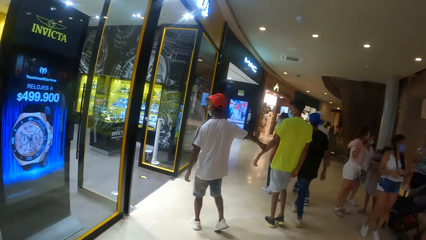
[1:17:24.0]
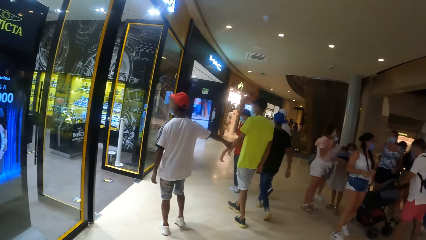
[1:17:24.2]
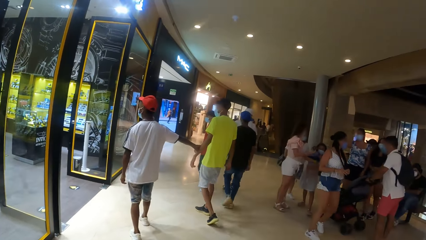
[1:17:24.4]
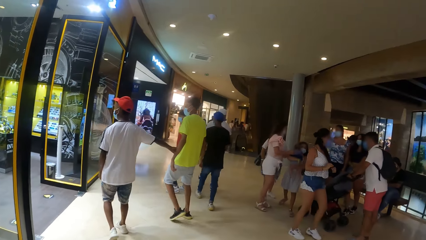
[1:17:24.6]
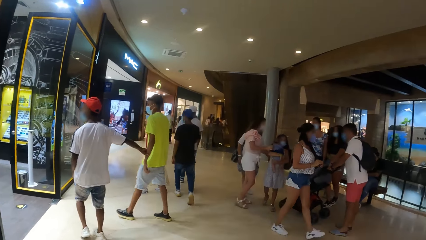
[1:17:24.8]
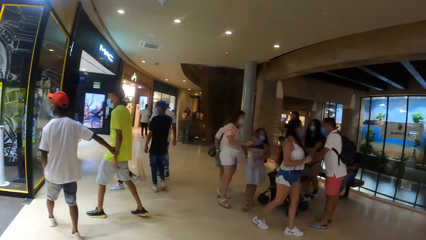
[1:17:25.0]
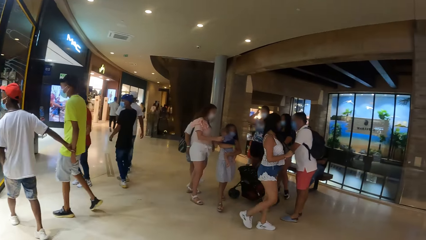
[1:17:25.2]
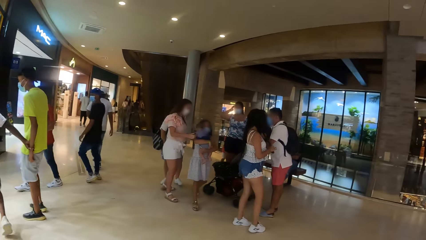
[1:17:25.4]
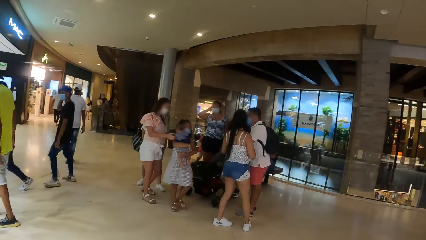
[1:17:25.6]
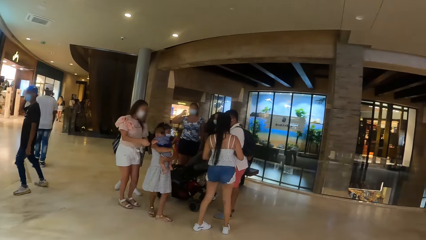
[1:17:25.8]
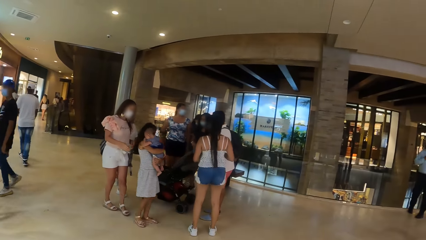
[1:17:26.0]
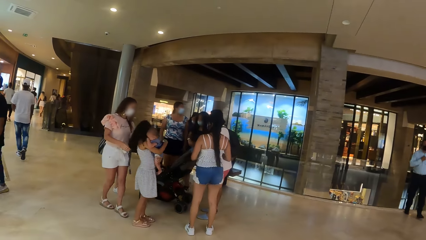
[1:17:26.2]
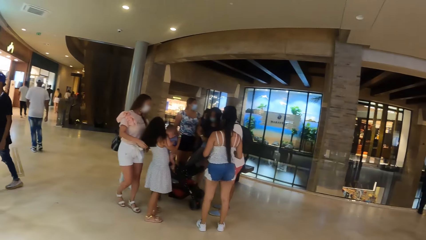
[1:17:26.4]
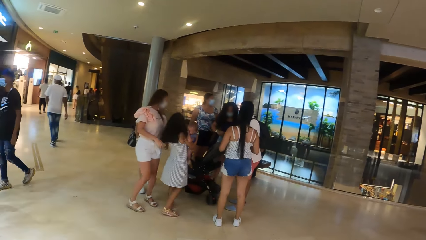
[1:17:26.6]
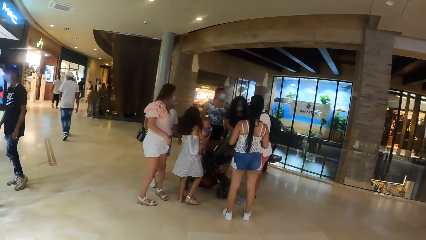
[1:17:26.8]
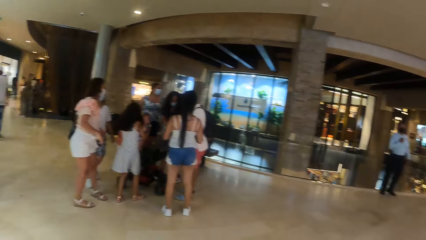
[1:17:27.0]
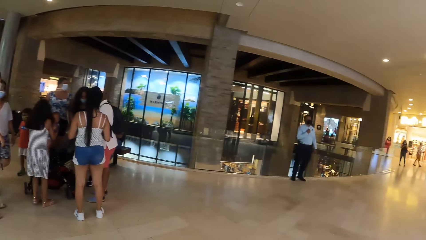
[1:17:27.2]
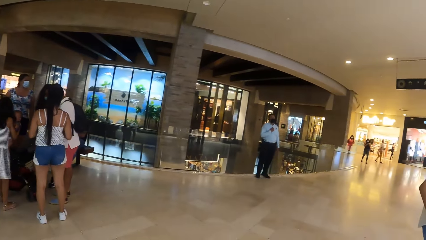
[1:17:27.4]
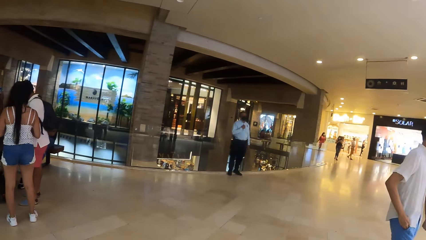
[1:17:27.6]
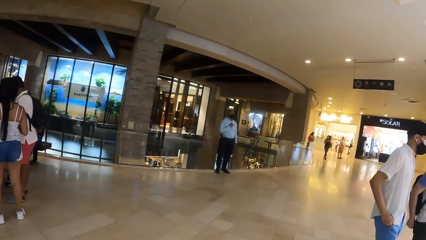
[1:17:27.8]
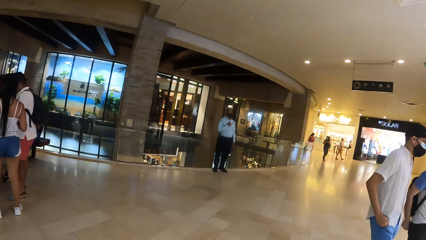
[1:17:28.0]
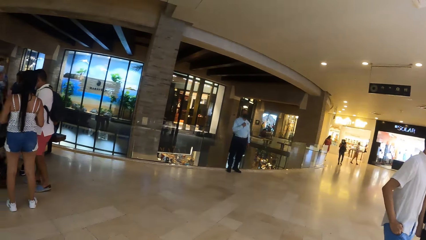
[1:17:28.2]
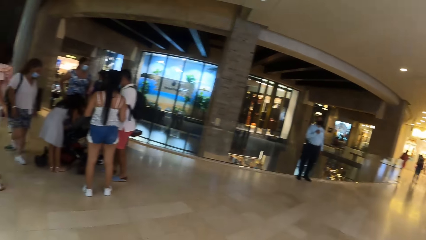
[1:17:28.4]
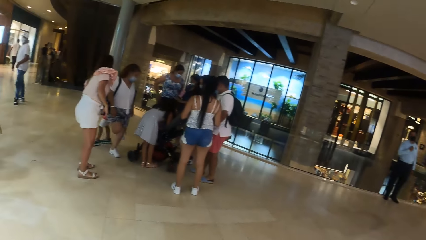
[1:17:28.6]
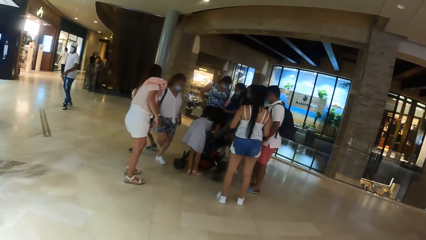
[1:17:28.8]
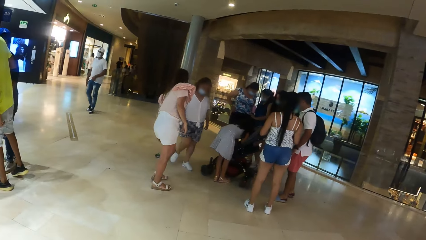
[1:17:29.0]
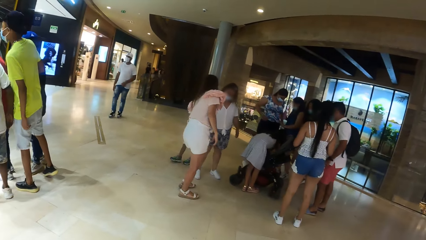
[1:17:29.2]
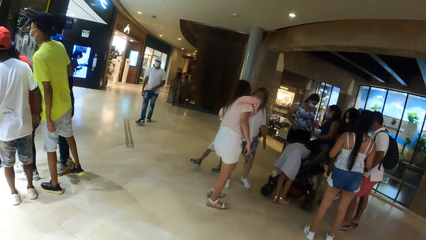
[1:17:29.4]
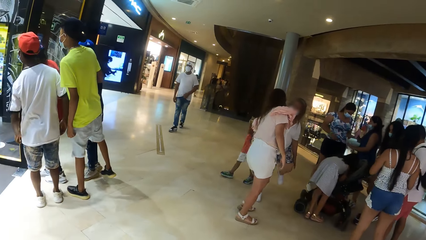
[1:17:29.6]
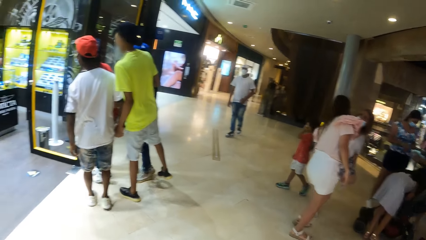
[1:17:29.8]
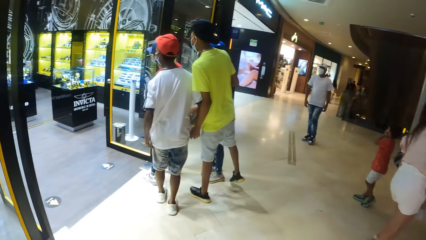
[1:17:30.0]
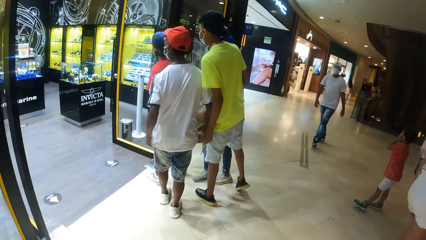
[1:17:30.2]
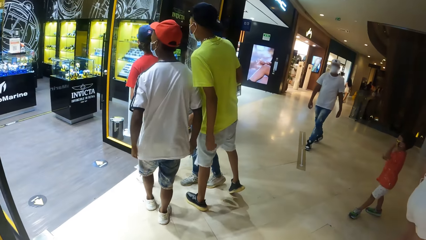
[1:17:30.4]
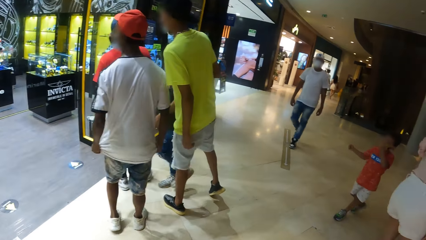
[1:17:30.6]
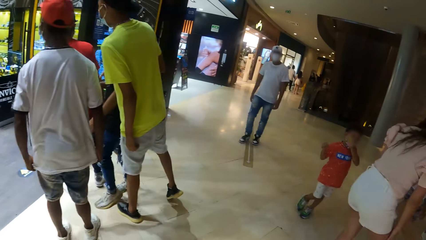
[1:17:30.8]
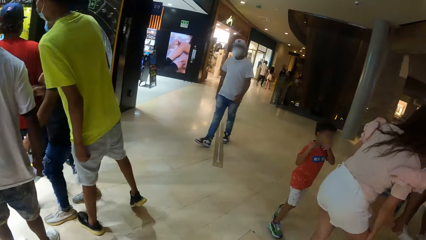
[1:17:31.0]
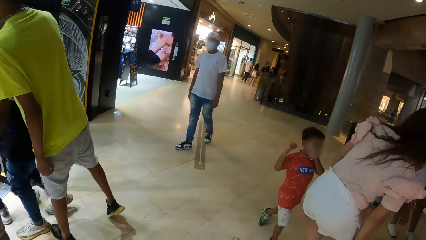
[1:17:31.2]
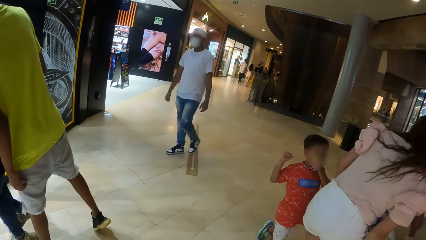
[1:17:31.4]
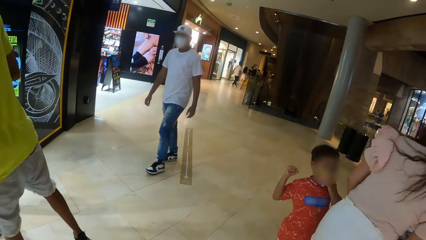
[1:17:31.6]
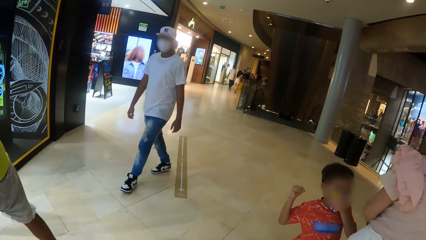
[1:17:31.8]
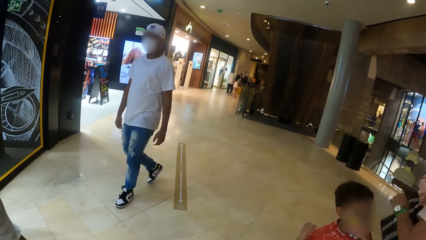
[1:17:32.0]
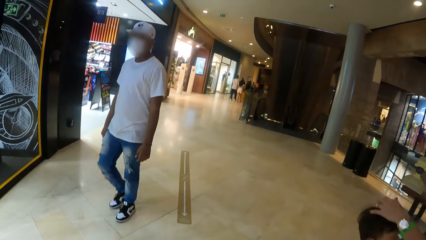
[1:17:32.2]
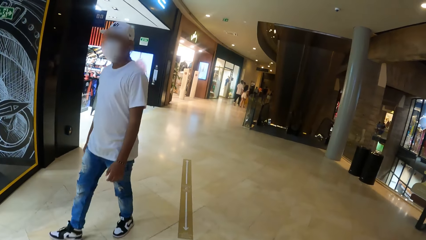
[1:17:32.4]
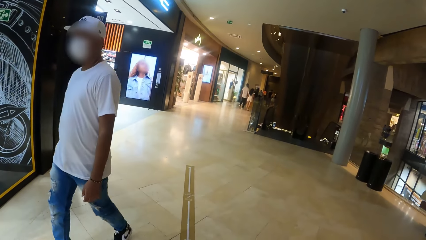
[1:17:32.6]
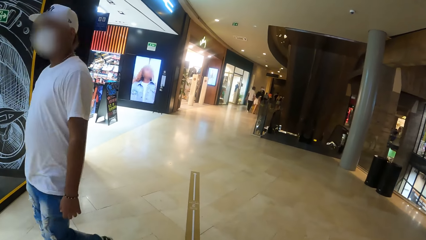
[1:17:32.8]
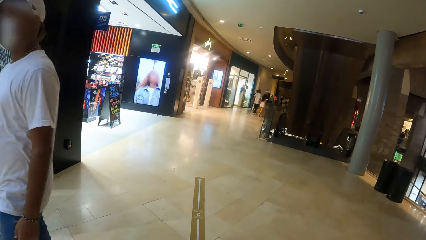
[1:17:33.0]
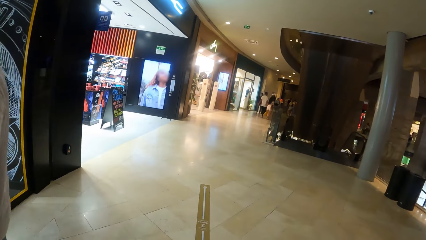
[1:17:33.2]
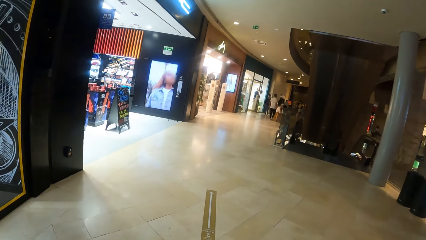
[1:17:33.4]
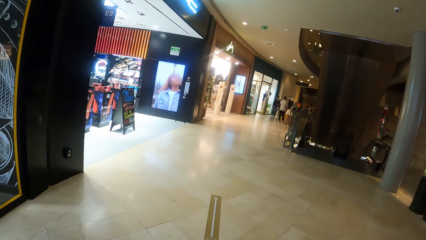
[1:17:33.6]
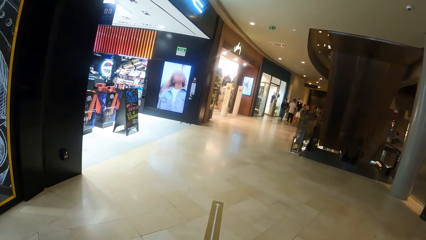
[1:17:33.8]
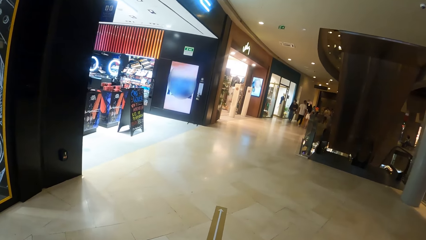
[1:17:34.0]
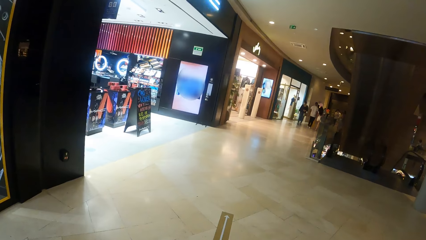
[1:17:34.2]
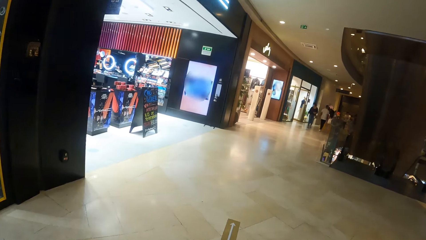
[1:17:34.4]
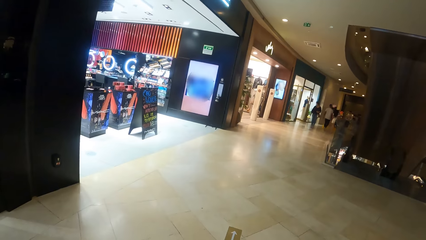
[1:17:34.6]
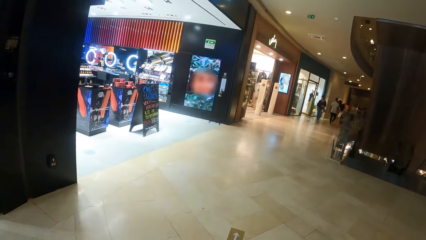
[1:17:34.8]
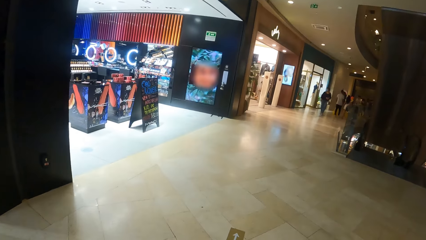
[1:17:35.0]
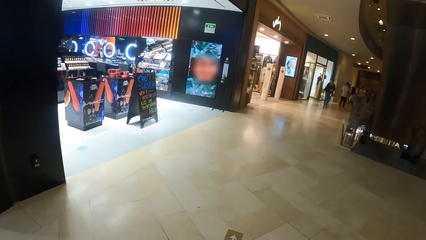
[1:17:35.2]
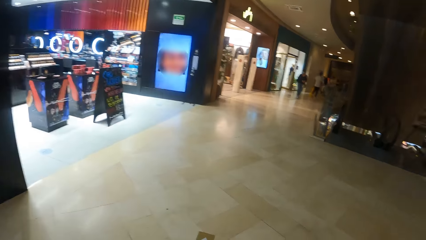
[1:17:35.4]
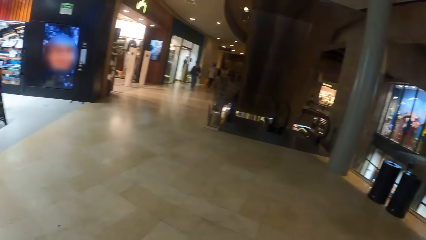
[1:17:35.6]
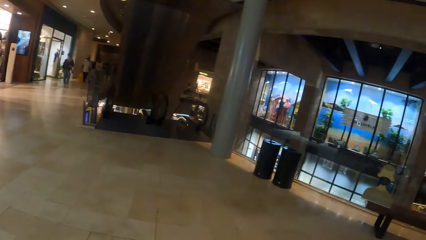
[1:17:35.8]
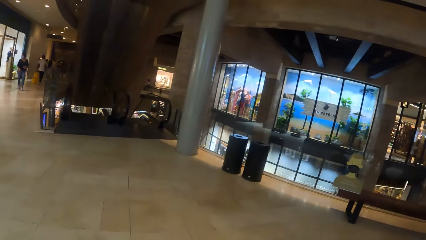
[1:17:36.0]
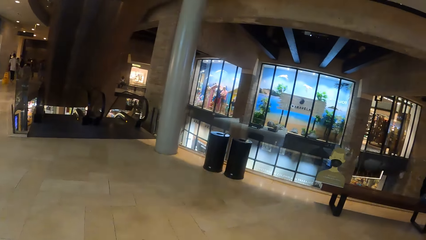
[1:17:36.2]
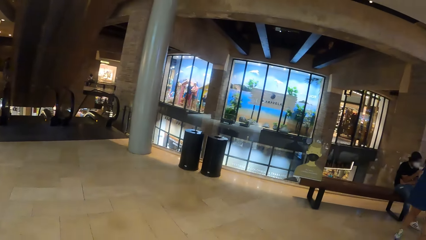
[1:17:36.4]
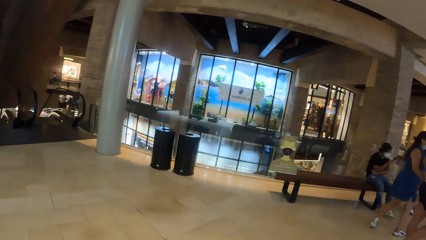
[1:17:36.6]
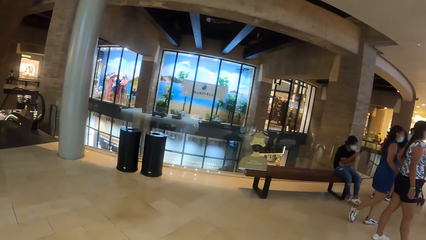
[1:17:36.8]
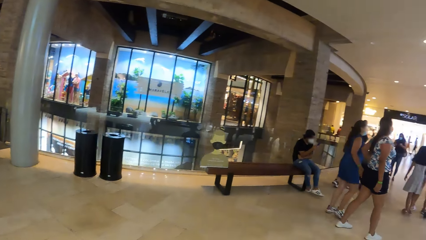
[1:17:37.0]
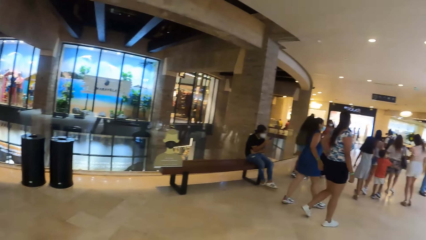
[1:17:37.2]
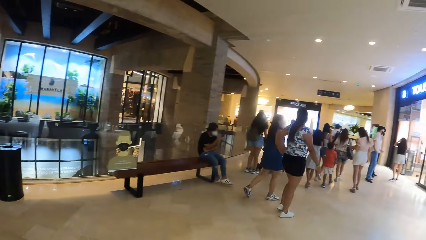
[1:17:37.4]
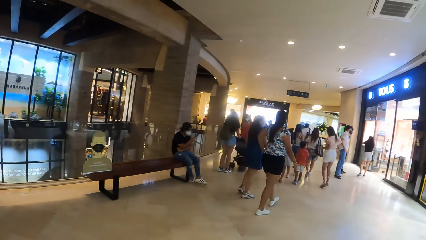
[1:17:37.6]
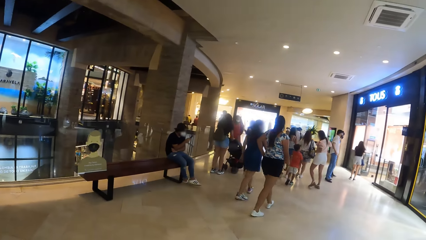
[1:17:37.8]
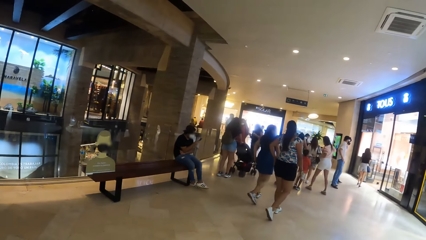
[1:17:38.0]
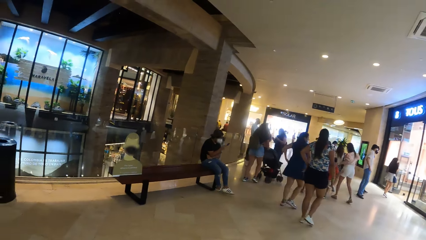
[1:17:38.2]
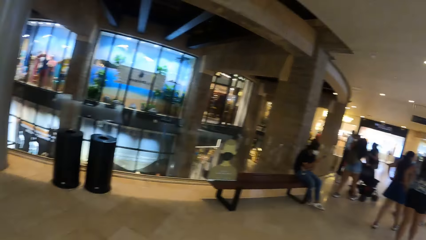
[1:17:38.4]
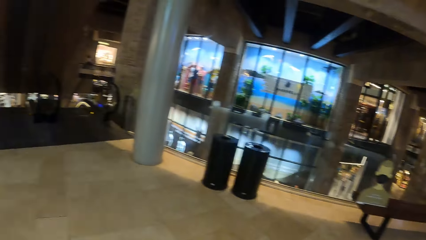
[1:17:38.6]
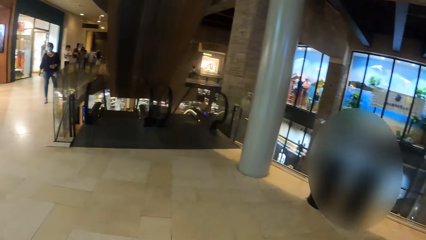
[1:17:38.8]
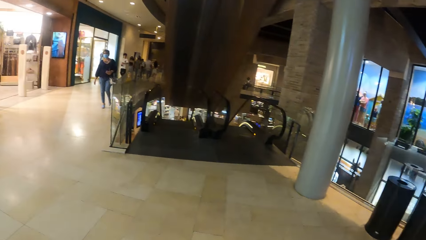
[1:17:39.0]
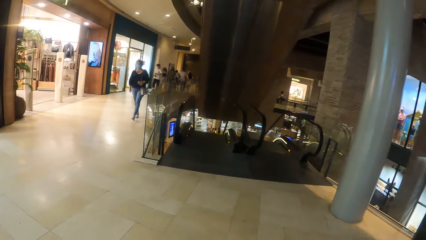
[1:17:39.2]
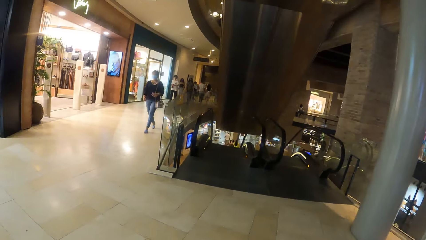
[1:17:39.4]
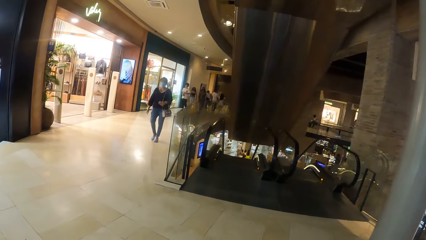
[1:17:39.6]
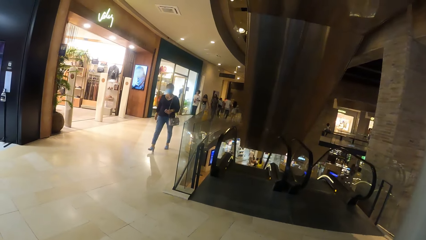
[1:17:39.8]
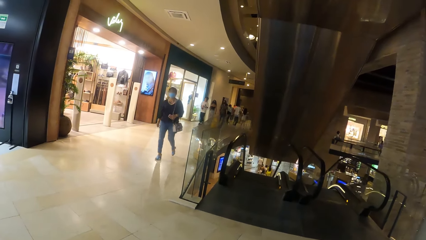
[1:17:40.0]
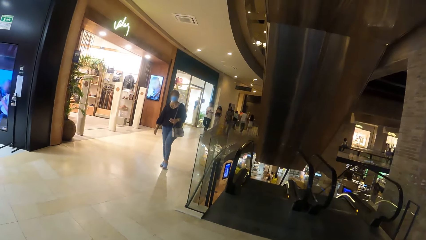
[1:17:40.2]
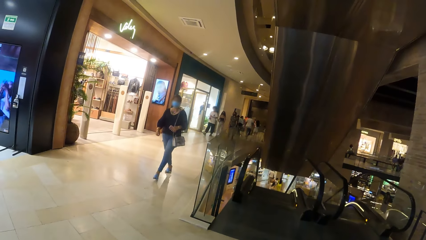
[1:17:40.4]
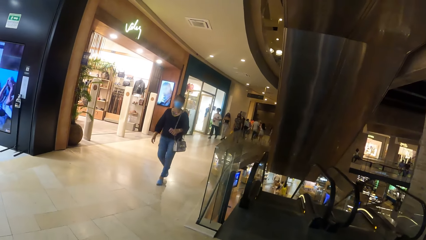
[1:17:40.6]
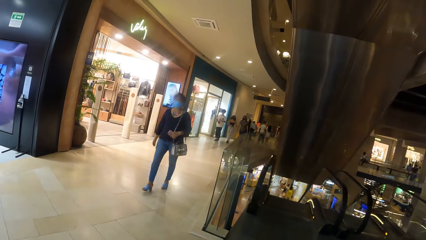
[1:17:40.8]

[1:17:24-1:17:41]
The camera wearer walks across the floor and looks around.
